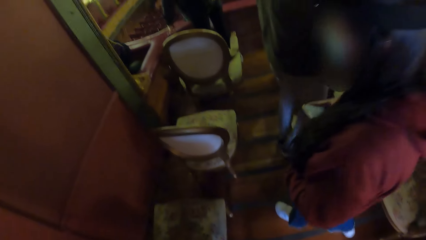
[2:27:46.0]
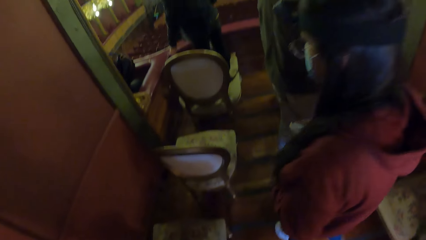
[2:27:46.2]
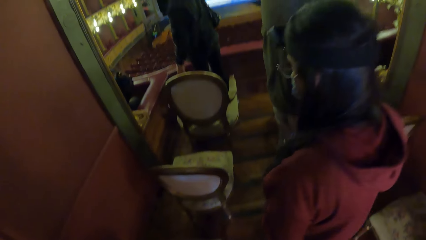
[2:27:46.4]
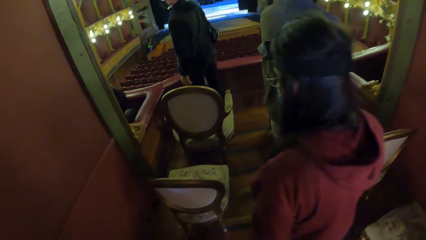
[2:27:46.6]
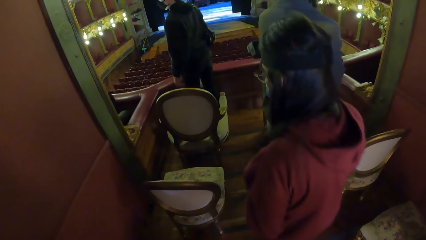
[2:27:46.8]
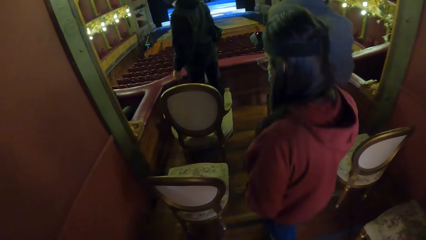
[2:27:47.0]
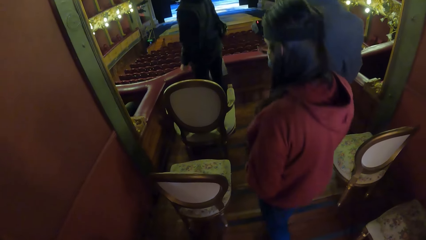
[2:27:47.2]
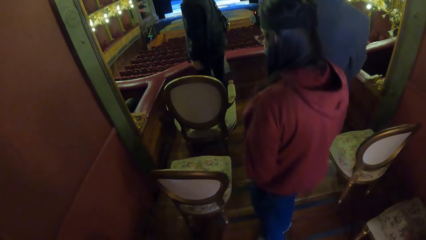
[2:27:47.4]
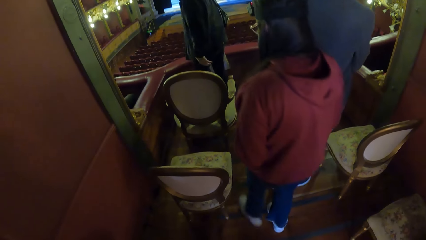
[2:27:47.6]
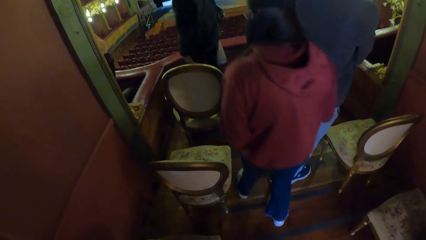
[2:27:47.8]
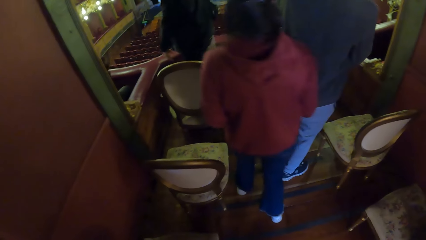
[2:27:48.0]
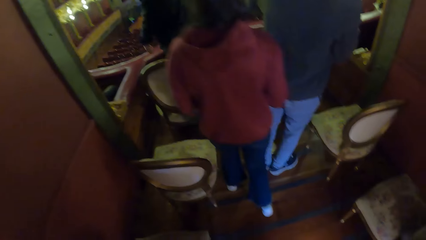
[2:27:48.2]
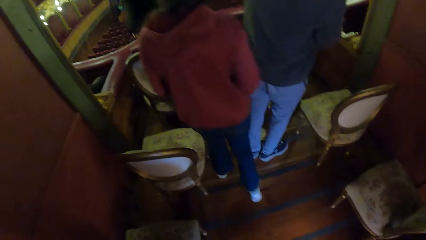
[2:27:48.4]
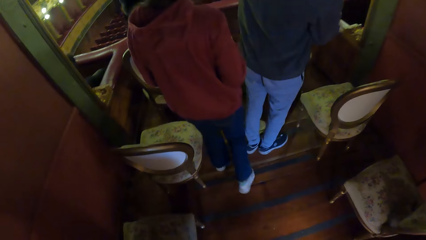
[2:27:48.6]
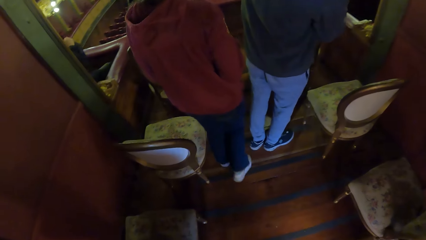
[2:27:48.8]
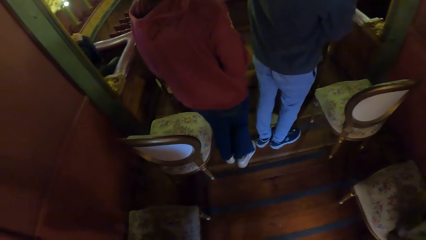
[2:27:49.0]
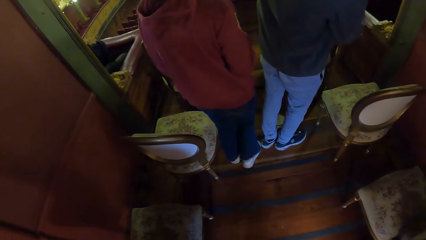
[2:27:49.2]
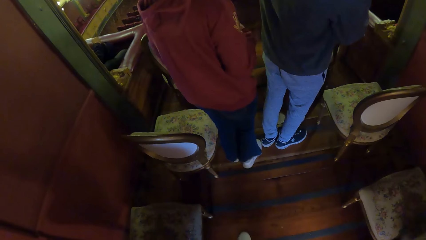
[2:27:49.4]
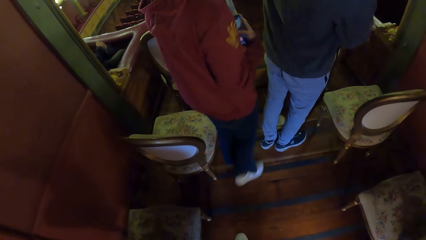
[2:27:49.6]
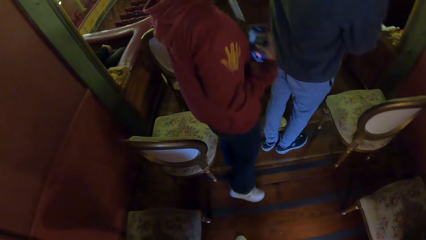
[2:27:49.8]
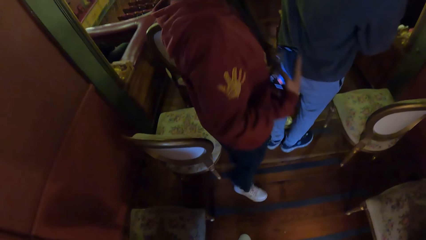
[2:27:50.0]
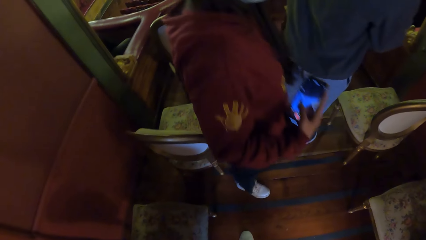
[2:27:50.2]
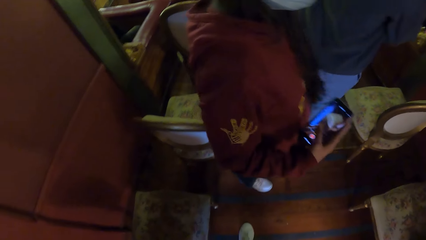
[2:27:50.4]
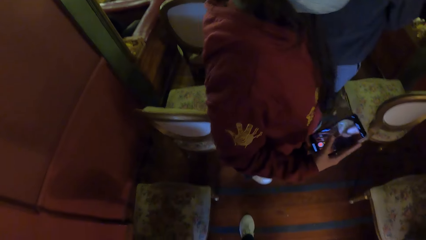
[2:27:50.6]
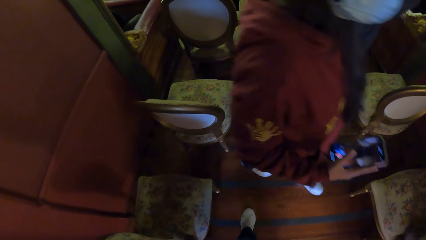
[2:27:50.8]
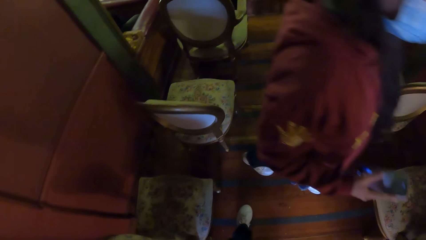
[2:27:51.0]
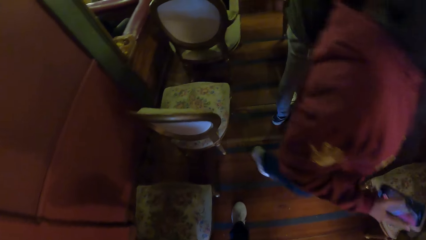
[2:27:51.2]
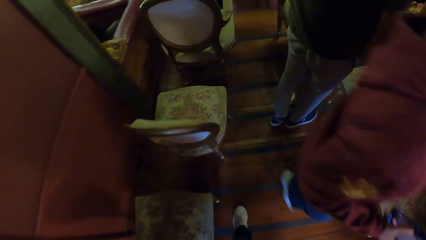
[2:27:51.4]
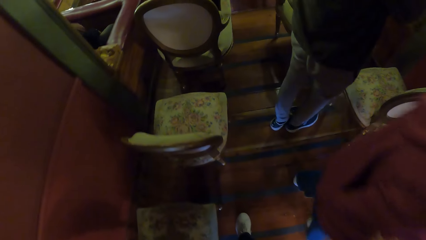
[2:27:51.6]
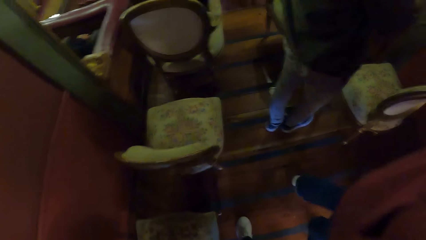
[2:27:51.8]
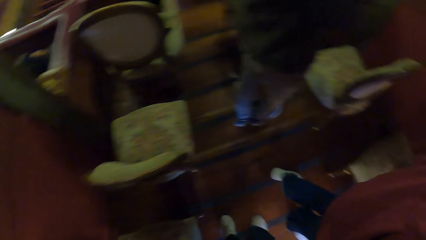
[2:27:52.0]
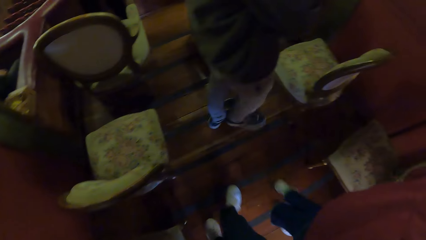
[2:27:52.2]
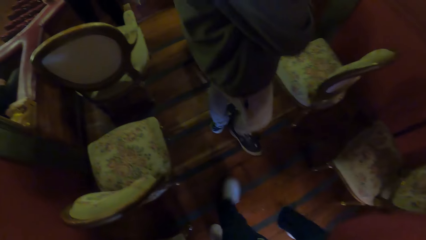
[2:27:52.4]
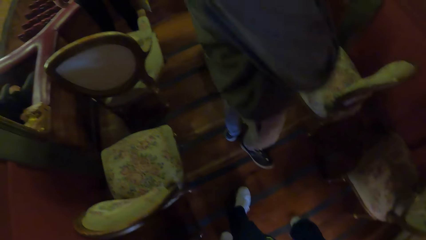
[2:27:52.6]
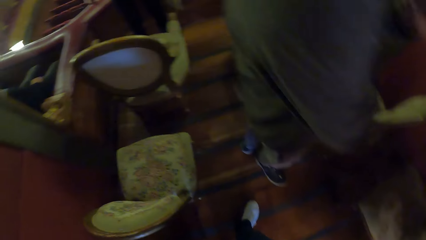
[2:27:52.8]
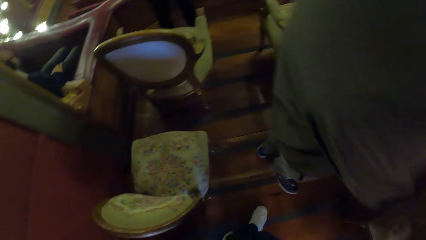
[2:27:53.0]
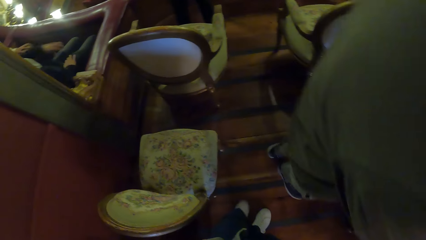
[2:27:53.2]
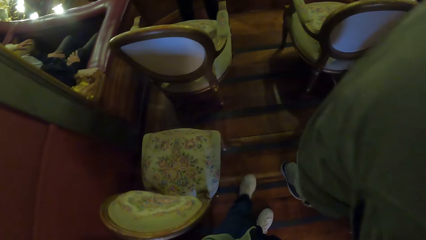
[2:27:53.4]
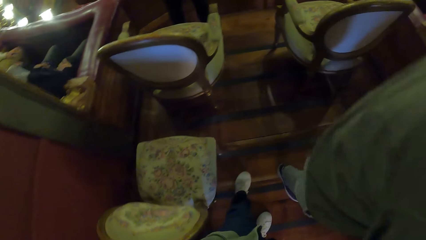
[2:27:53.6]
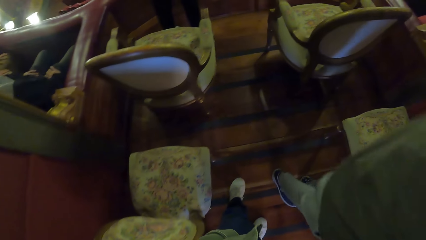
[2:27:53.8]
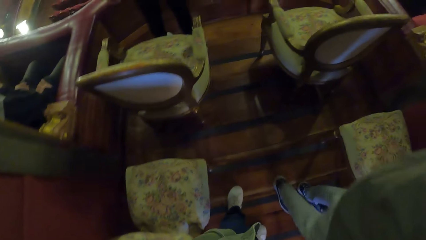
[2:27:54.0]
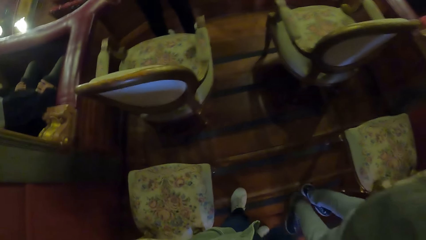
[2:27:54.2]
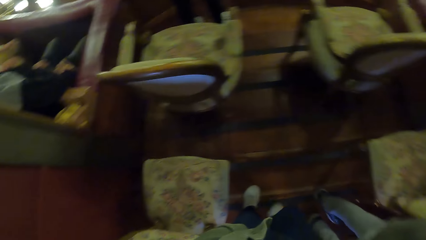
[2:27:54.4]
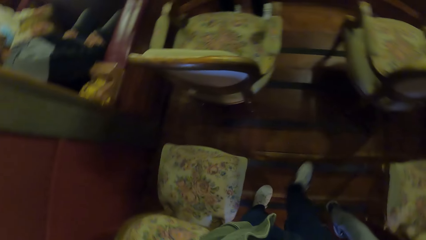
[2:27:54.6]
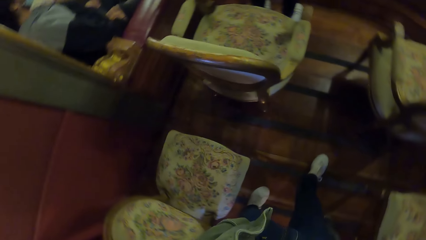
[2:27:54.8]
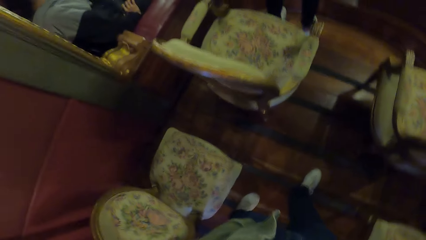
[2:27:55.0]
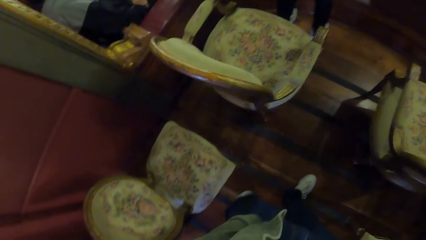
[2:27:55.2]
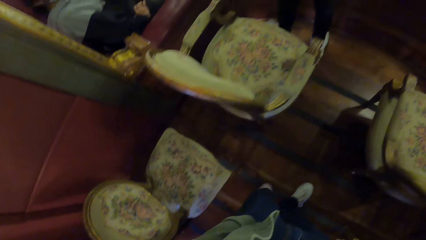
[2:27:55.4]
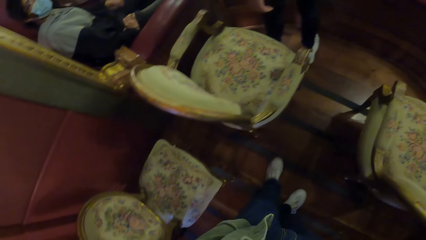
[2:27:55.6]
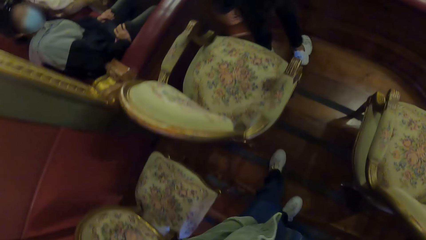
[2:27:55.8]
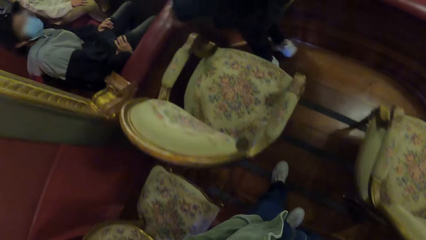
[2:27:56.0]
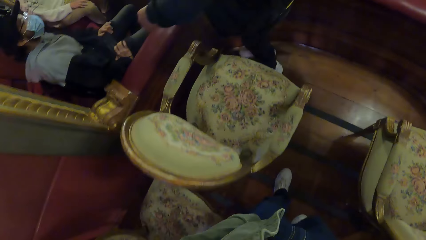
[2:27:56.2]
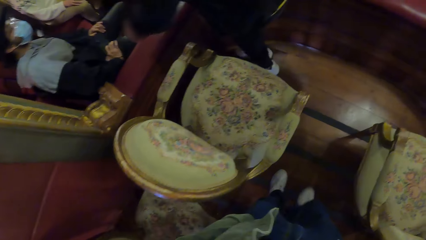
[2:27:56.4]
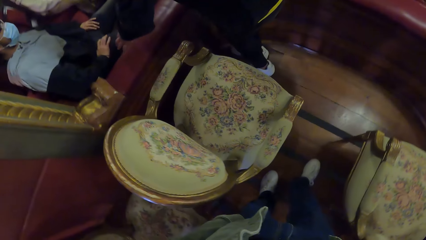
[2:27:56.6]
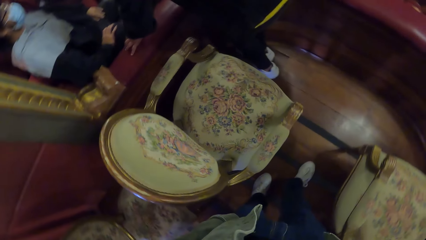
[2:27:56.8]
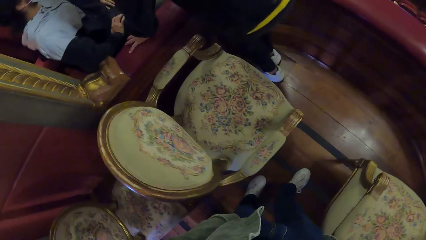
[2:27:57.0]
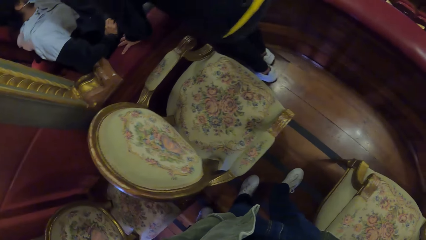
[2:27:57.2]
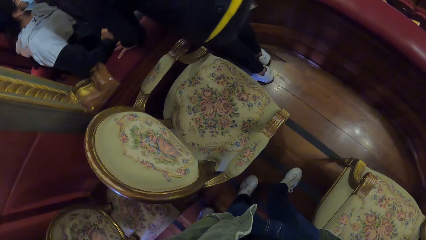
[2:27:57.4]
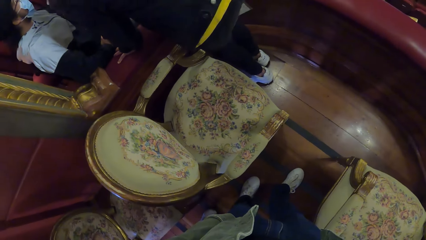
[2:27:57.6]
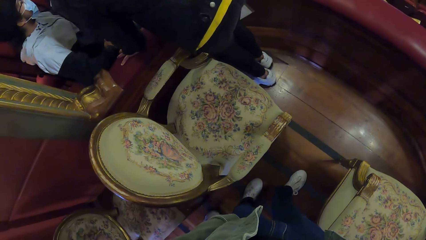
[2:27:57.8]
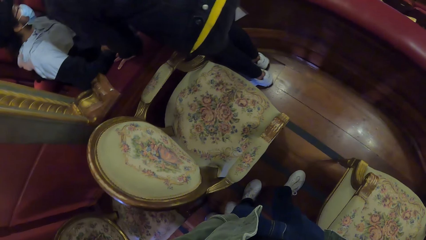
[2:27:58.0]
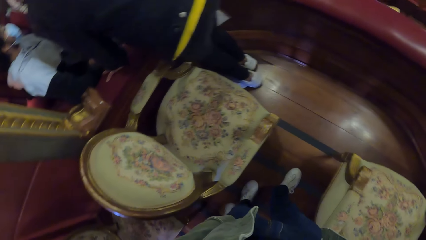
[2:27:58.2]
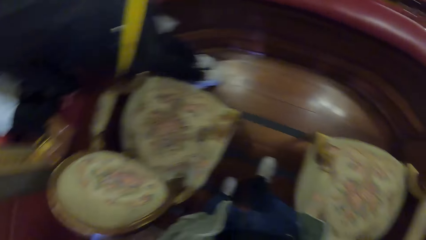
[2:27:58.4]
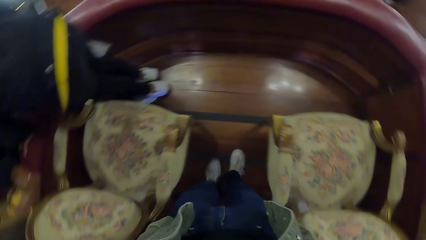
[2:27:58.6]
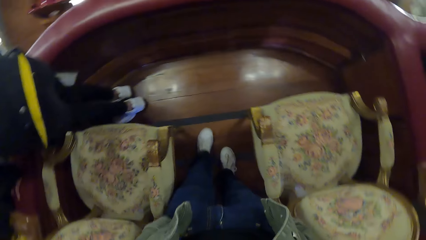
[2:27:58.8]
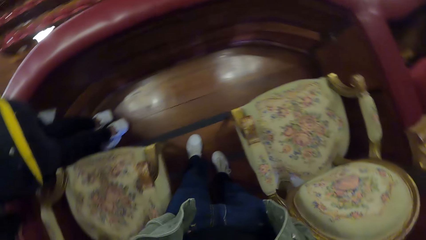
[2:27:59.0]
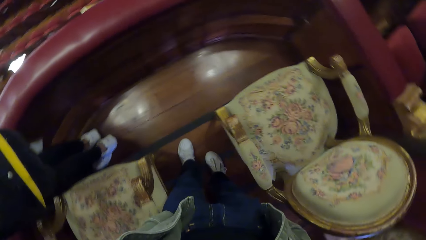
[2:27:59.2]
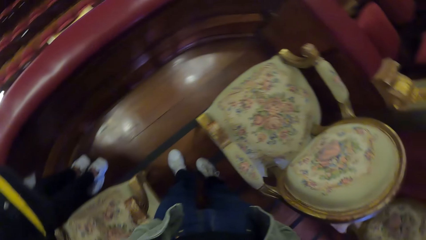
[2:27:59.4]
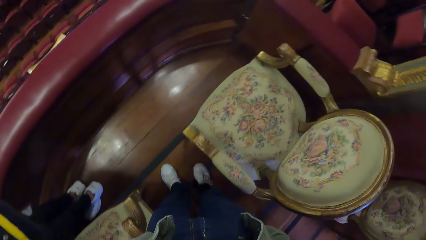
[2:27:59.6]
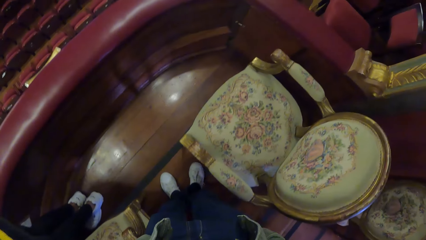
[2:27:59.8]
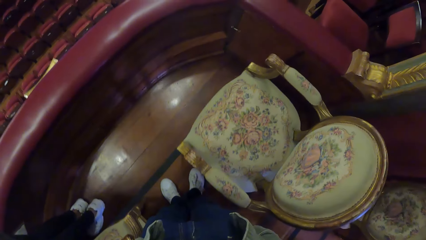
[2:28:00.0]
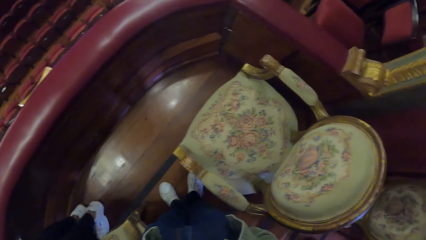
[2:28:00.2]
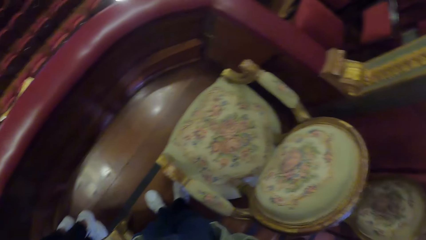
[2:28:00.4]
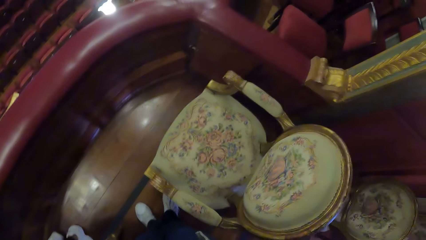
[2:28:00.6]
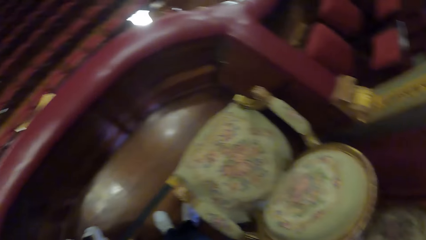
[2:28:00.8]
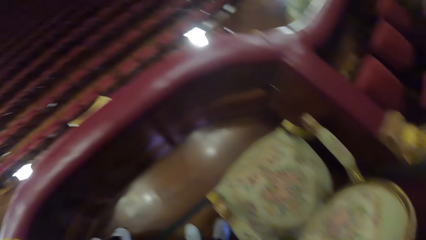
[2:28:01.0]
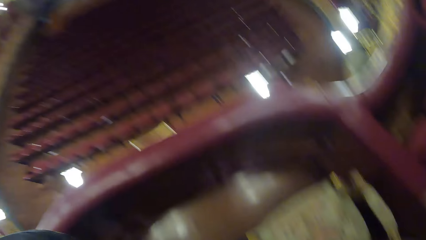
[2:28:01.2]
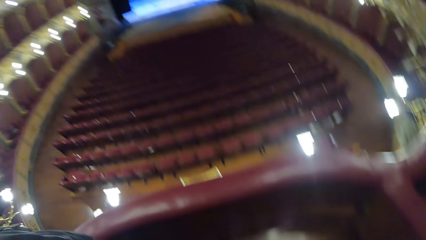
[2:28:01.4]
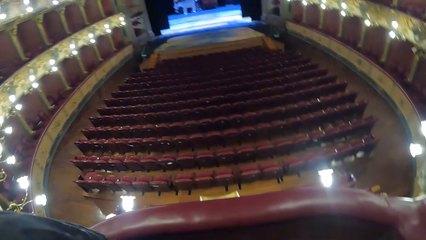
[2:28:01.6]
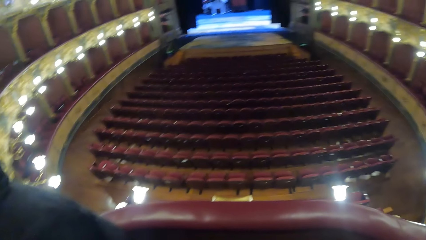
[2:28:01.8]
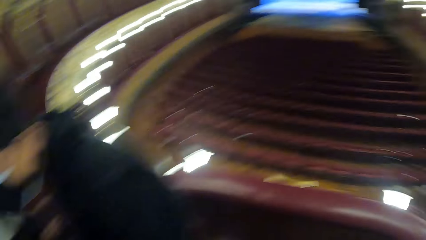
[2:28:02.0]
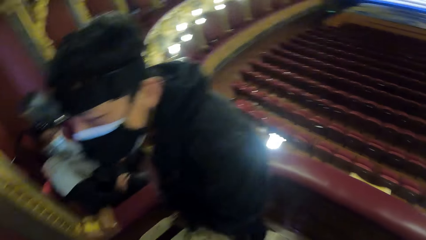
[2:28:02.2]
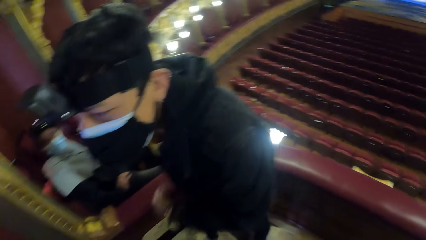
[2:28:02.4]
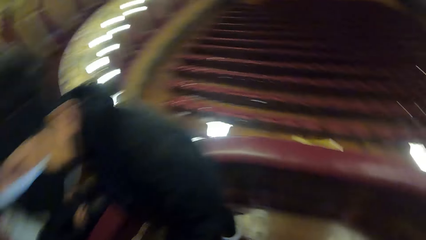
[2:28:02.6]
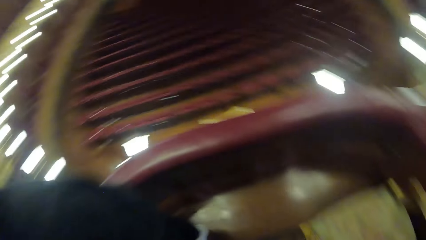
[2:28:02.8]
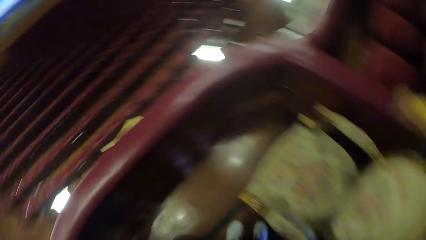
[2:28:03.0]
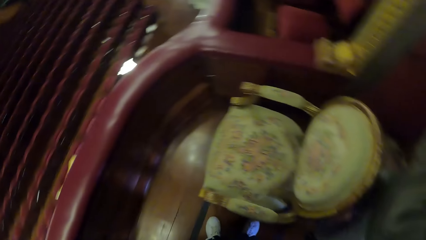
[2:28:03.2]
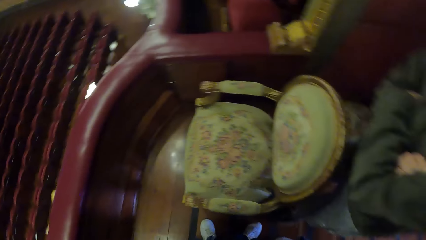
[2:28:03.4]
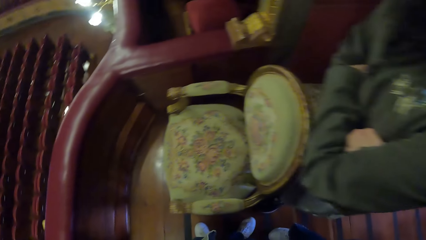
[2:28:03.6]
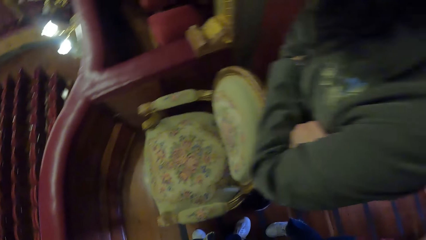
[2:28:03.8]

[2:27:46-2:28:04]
The camera wearer walks in the room. They look around the room.
